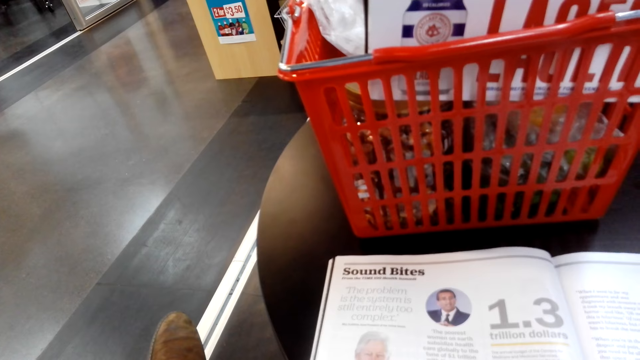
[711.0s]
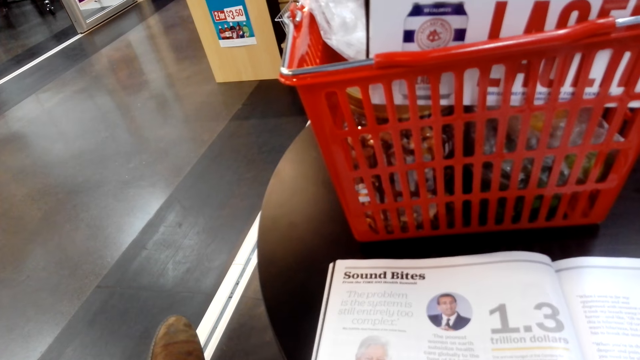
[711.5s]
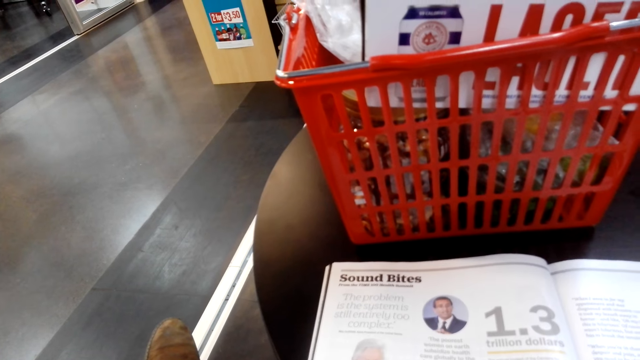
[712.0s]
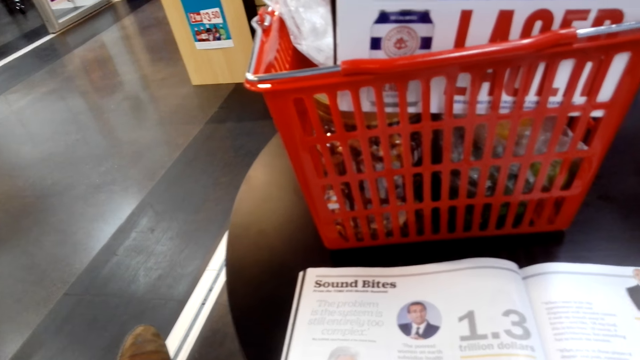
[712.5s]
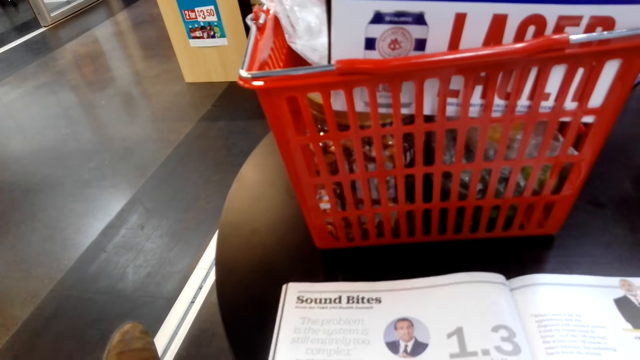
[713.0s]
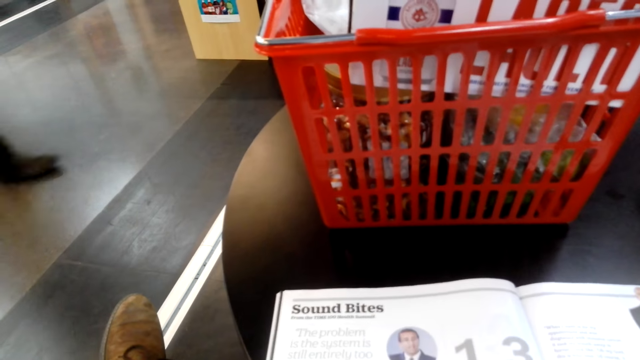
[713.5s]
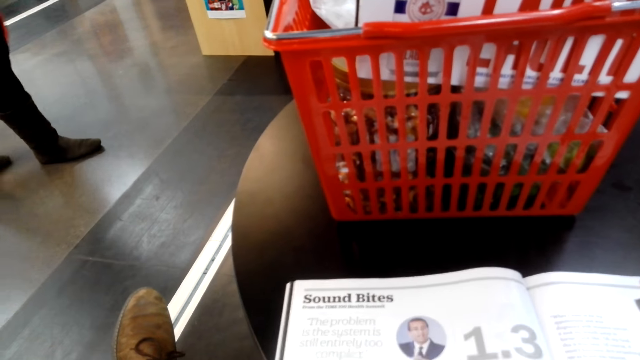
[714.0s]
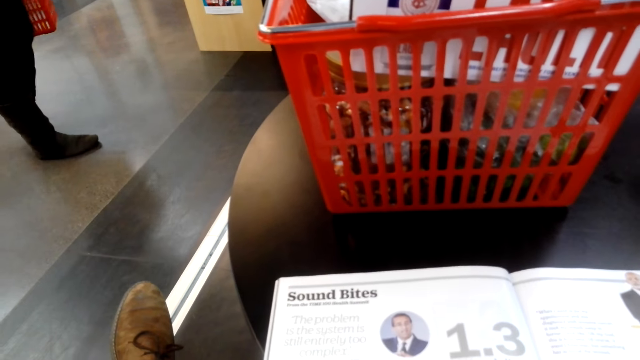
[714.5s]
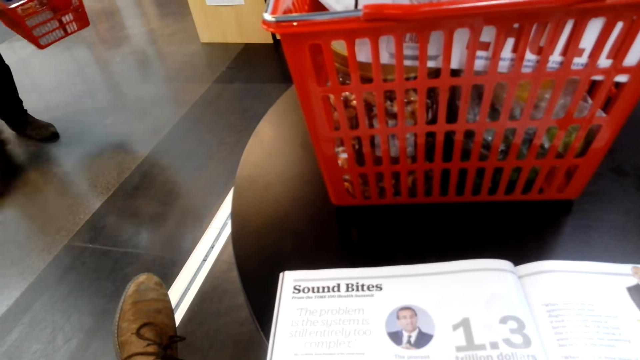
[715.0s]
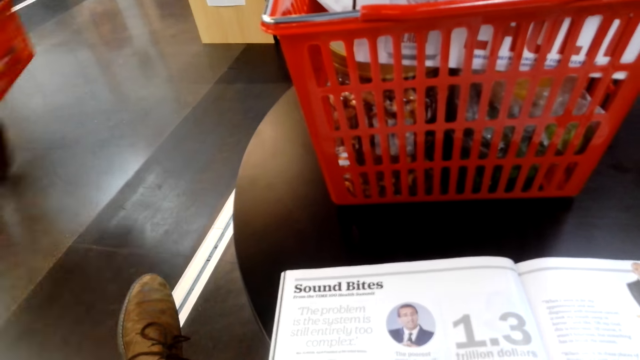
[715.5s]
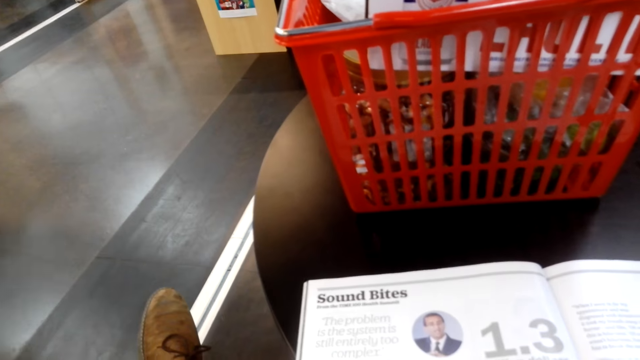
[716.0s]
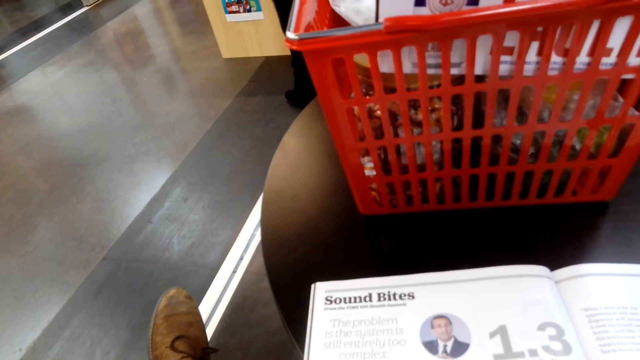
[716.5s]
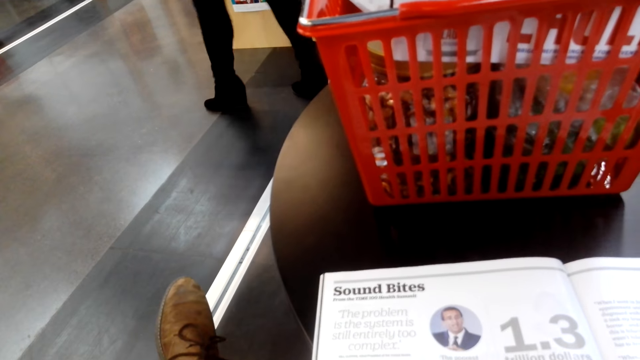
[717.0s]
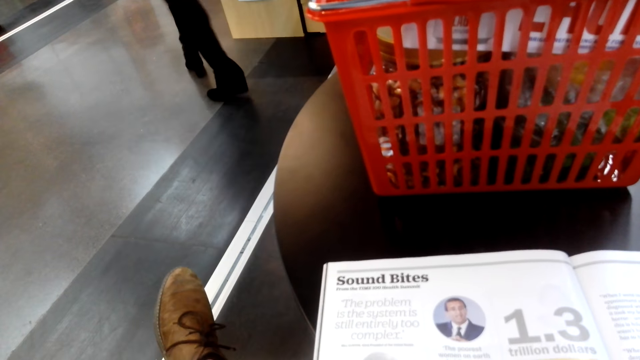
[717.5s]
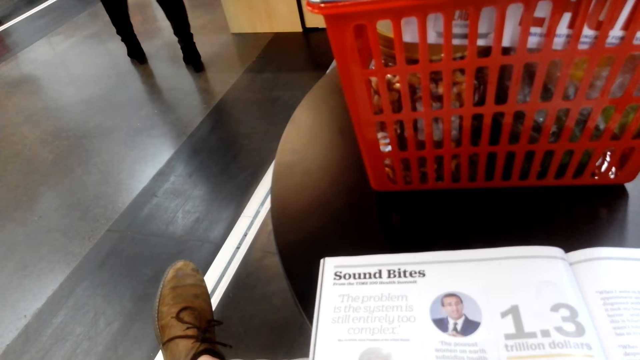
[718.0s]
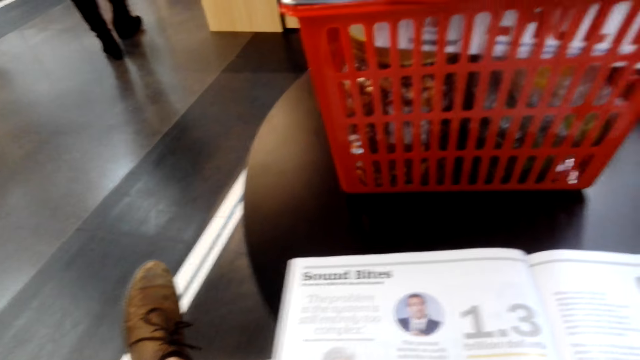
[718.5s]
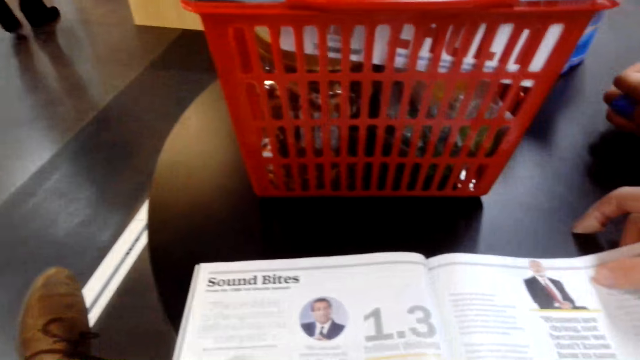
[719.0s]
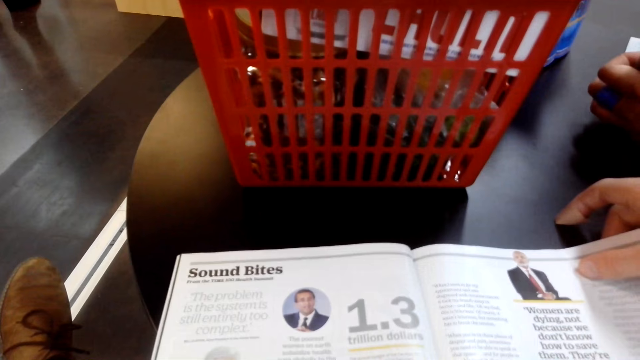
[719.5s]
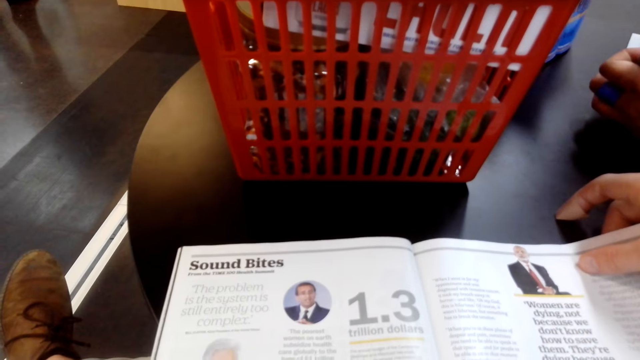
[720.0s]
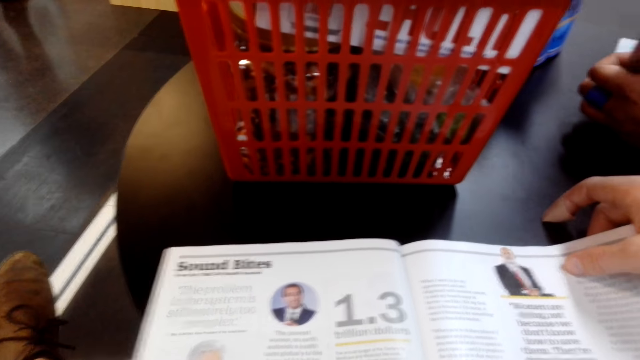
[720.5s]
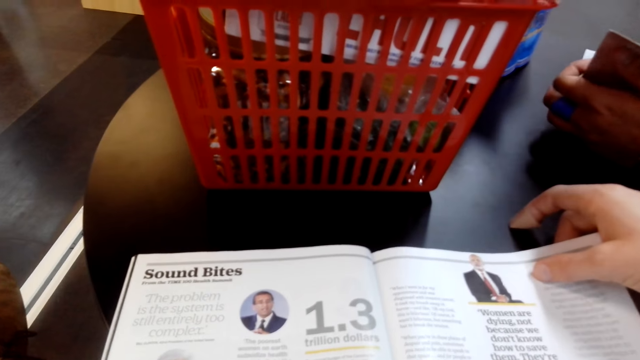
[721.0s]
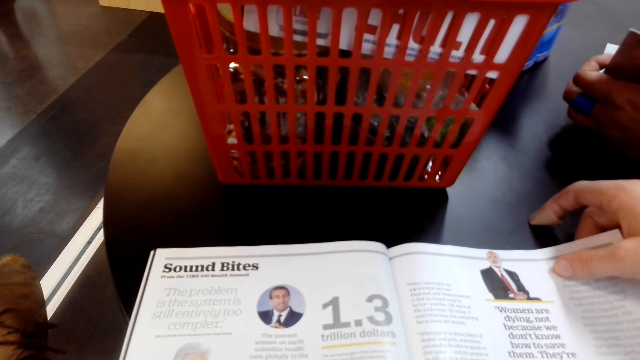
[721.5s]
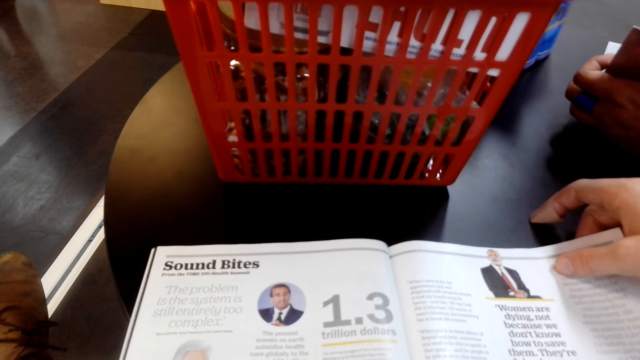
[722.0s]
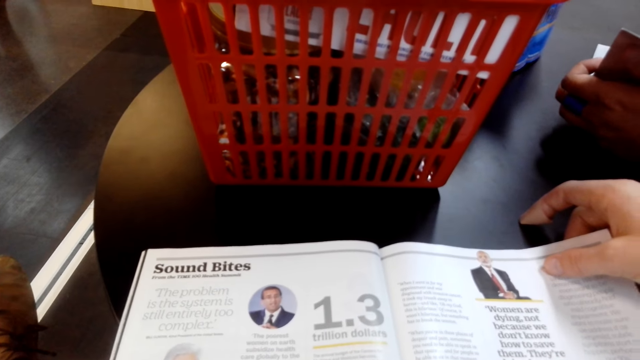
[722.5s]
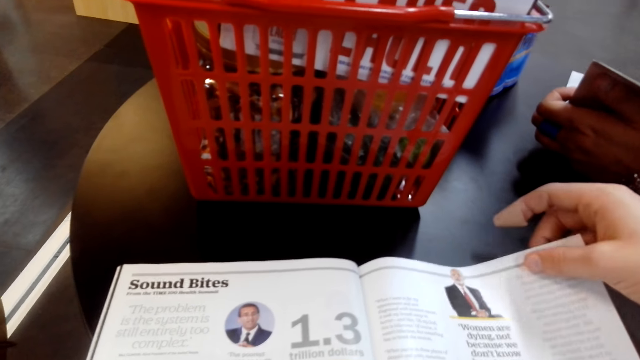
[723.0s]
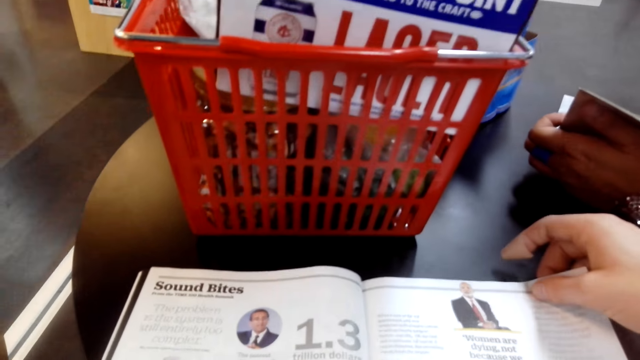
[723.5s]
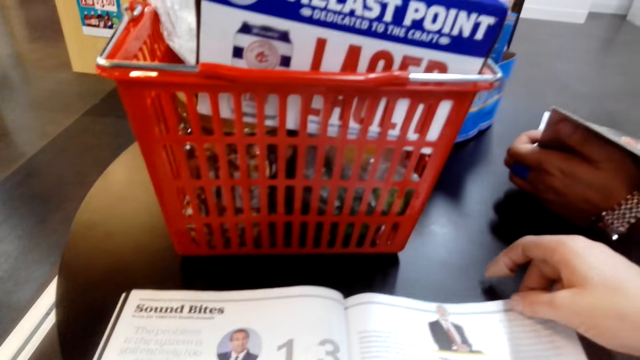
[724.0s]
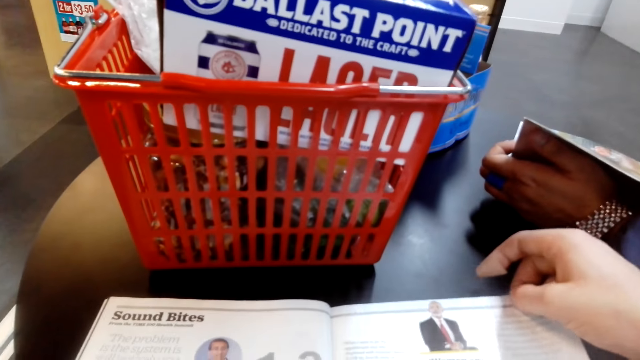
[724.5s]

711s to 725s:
The camera wearer reads on the pamphlet.

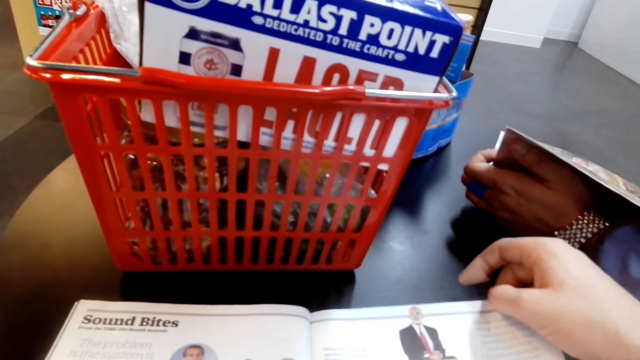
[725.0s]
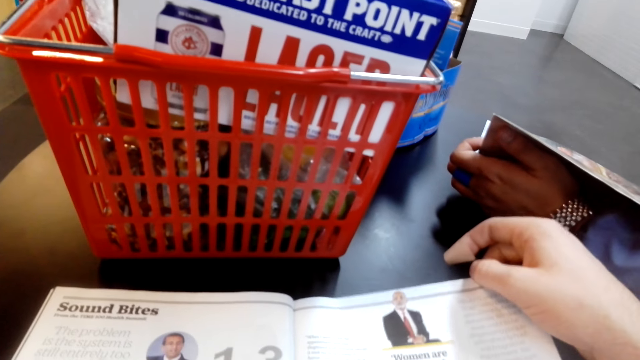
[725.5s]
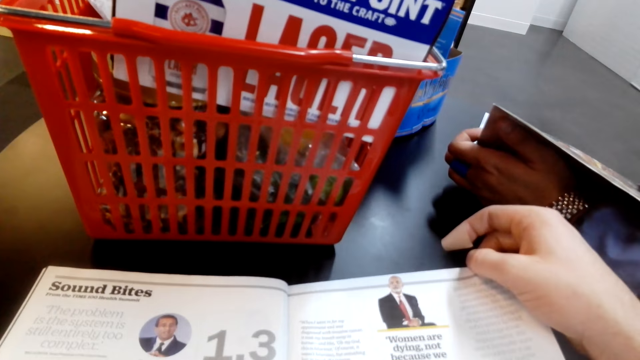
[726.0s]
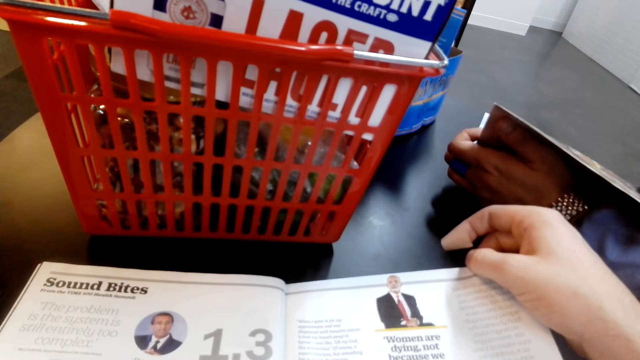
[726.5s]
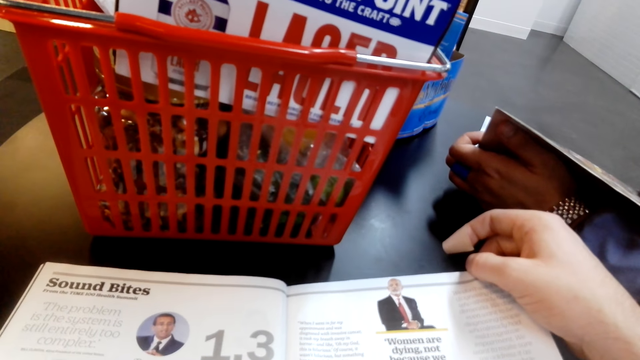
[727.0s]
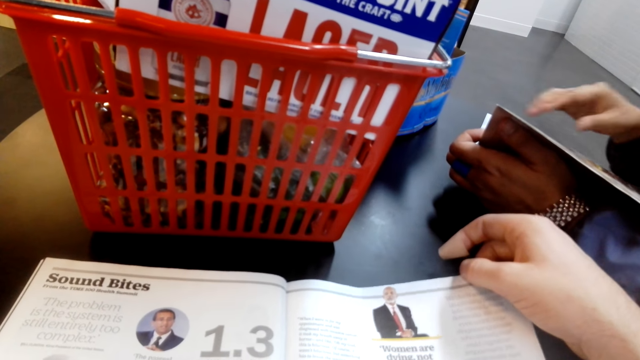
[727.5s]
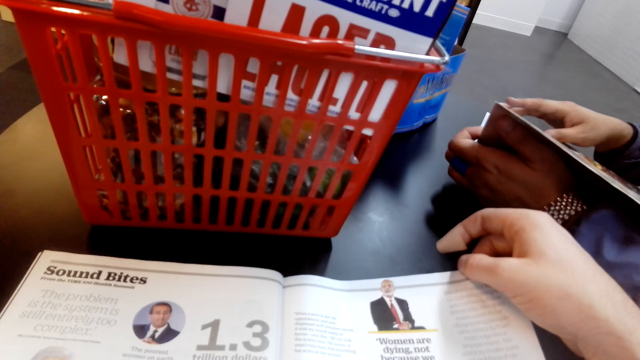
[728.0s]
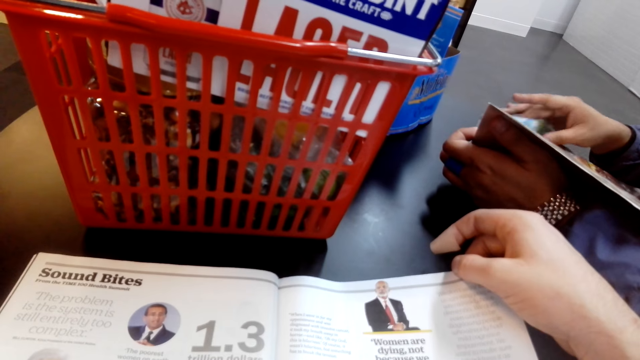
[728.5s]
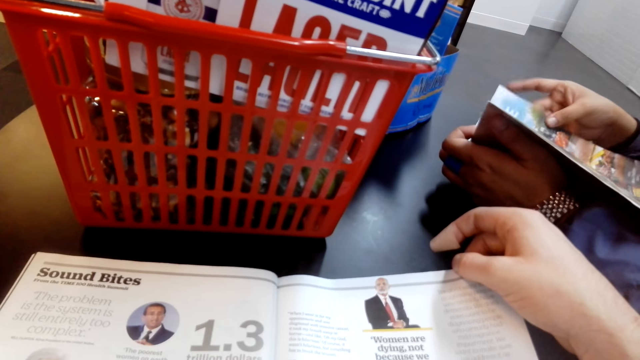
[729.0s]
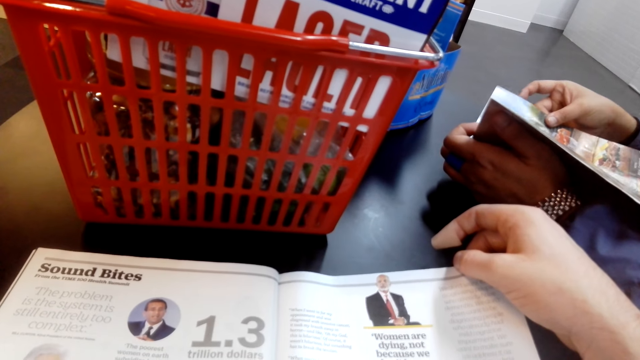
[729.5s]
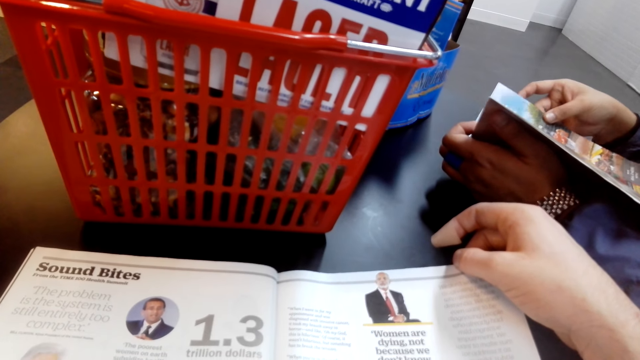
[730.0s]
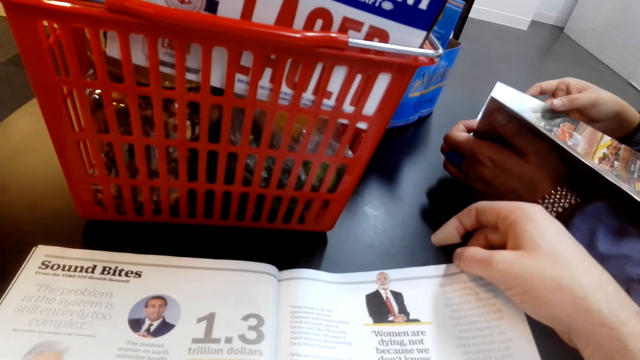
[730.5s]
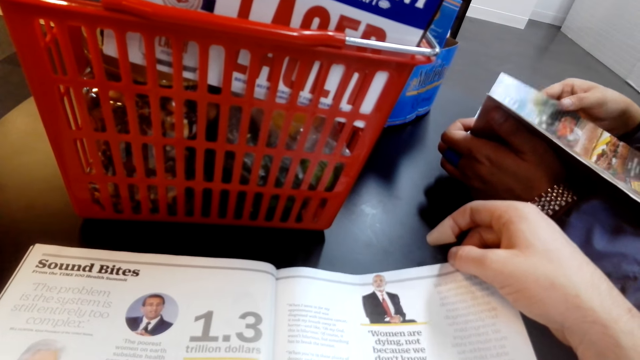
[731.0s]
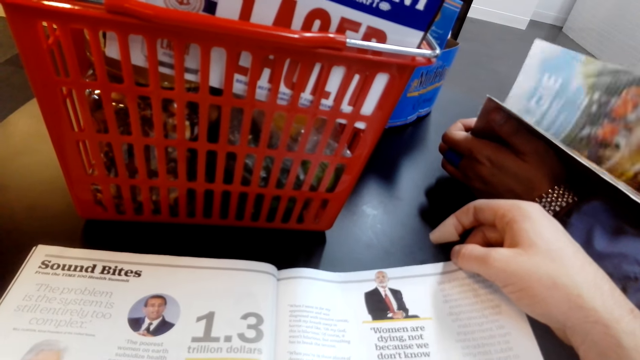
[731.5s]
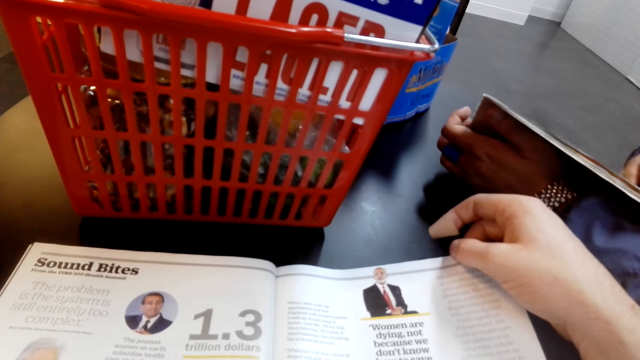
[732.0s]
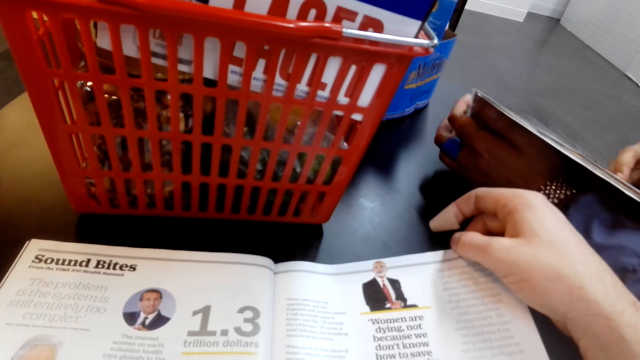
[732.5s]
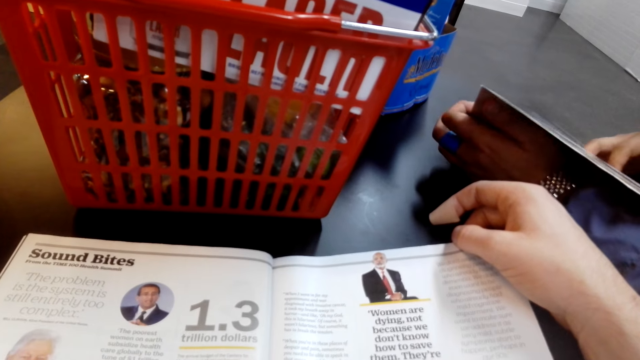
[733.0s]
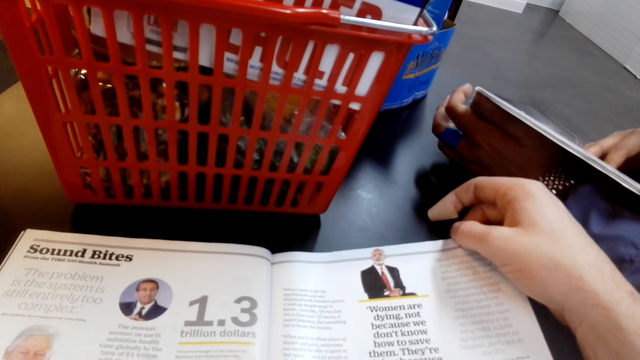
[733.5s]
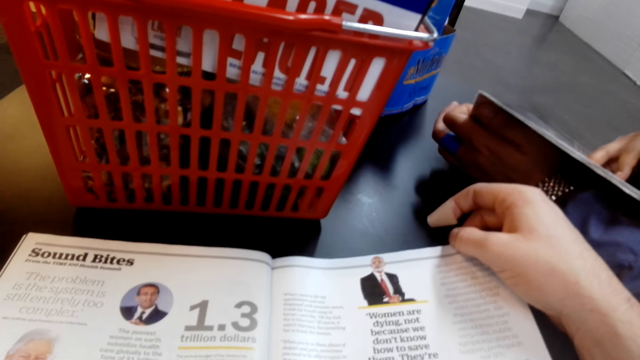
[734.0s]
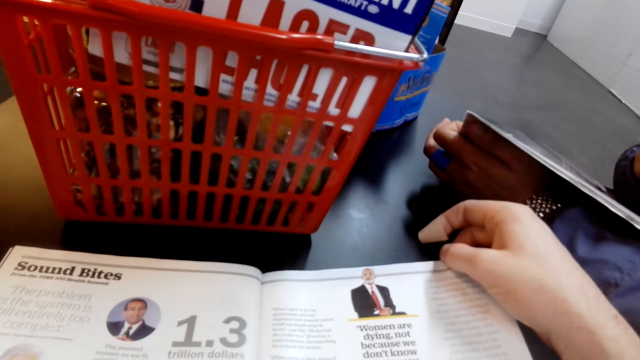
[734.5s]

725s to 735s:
A person flips on the pages.
